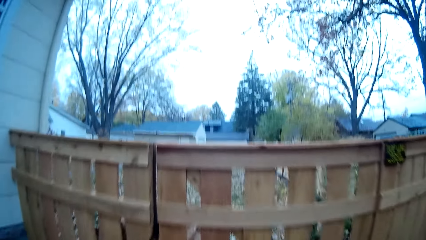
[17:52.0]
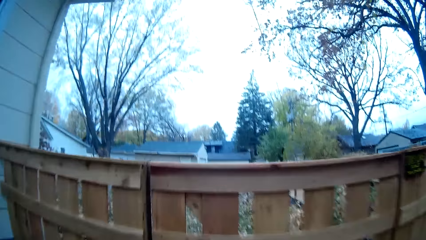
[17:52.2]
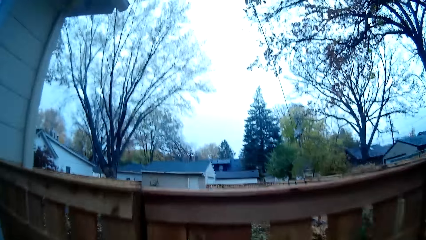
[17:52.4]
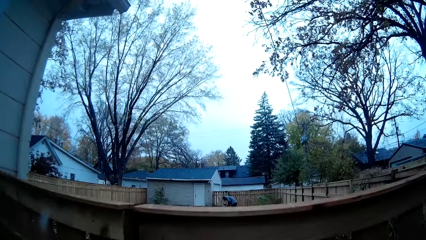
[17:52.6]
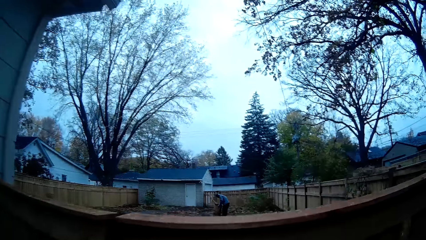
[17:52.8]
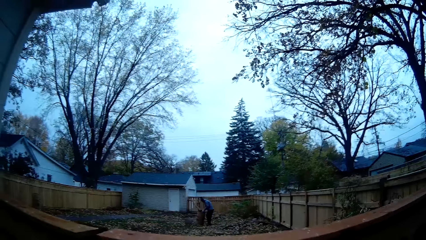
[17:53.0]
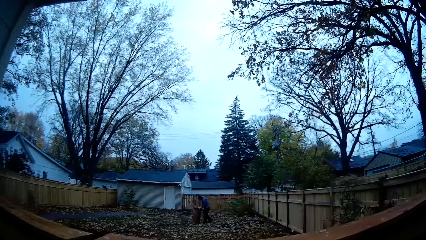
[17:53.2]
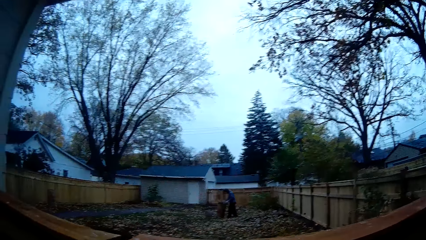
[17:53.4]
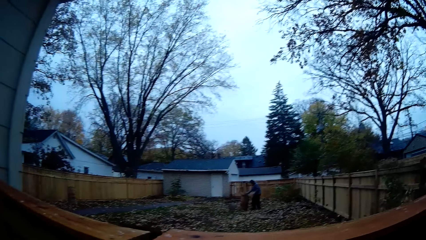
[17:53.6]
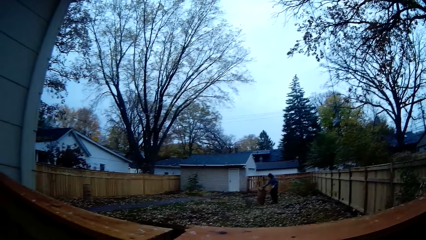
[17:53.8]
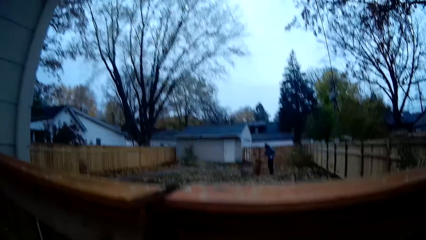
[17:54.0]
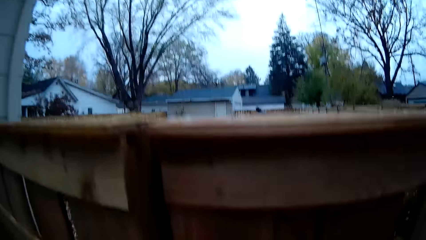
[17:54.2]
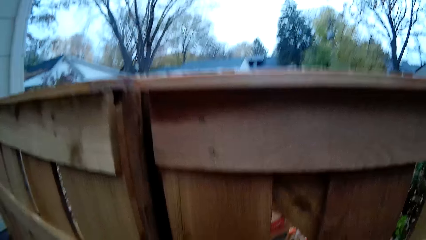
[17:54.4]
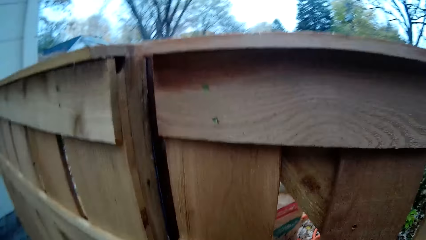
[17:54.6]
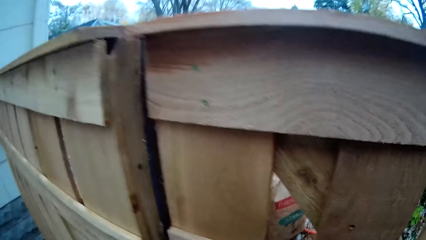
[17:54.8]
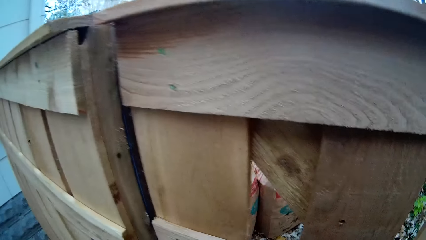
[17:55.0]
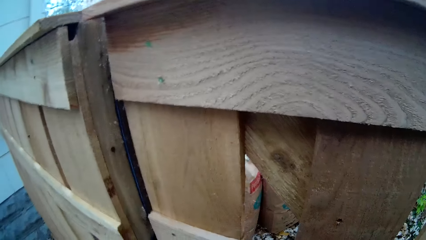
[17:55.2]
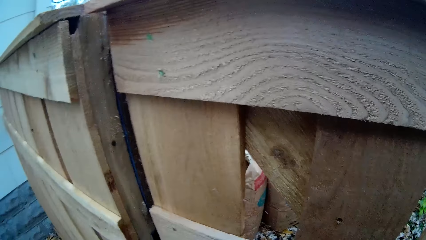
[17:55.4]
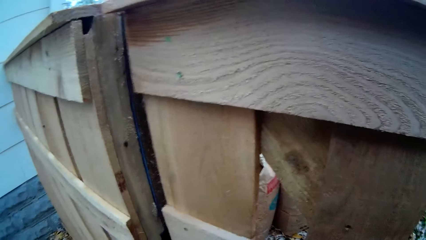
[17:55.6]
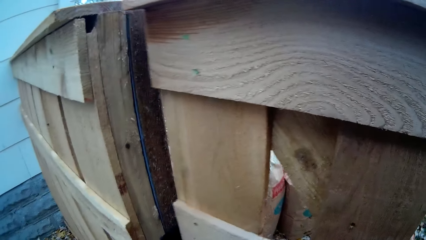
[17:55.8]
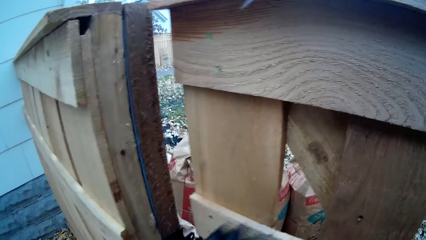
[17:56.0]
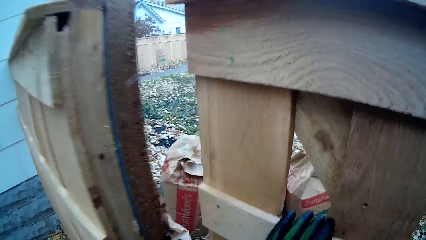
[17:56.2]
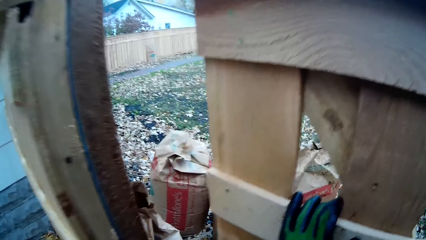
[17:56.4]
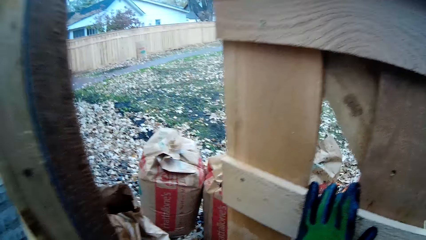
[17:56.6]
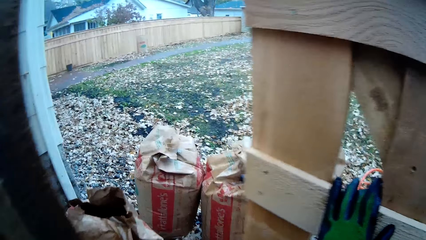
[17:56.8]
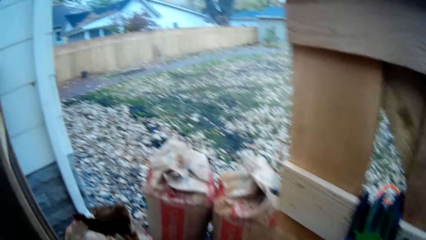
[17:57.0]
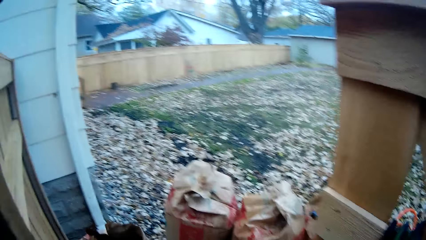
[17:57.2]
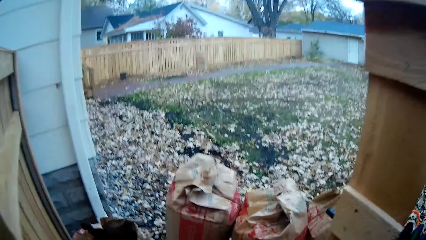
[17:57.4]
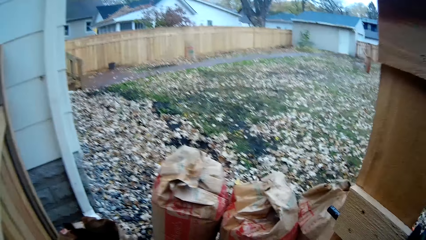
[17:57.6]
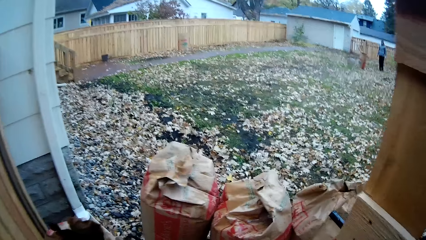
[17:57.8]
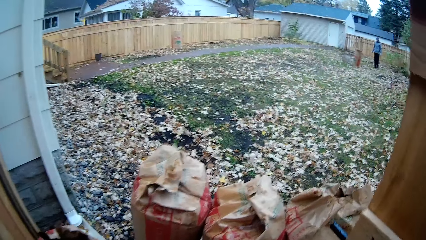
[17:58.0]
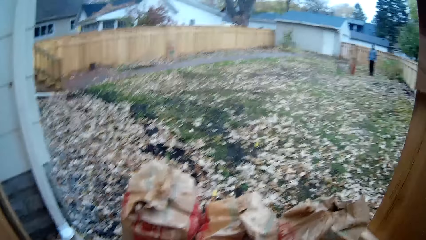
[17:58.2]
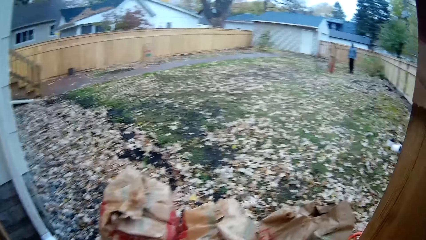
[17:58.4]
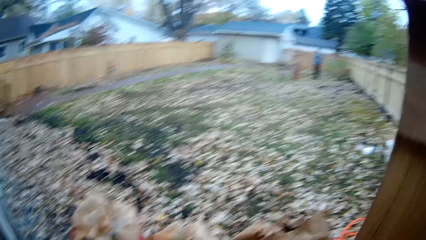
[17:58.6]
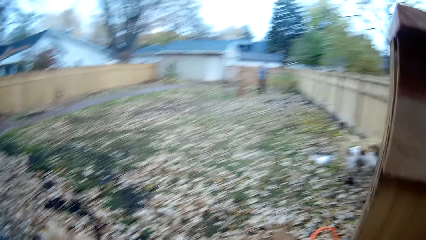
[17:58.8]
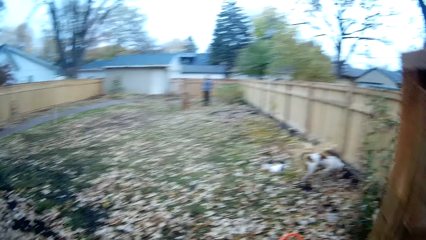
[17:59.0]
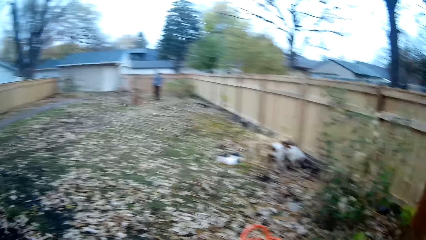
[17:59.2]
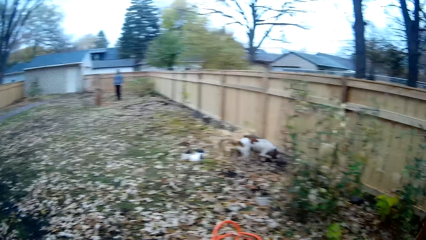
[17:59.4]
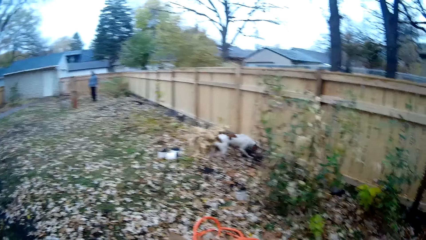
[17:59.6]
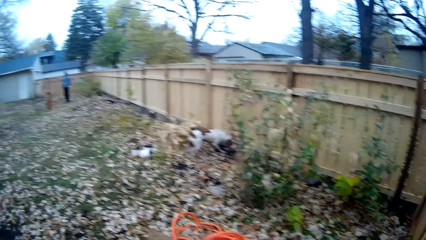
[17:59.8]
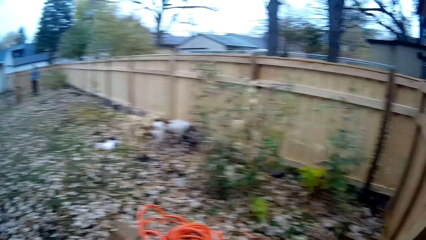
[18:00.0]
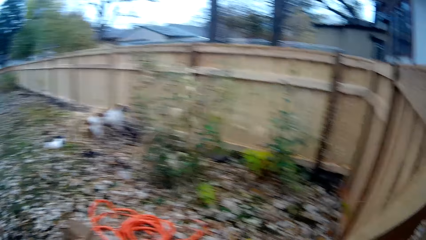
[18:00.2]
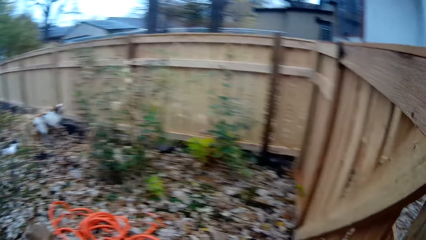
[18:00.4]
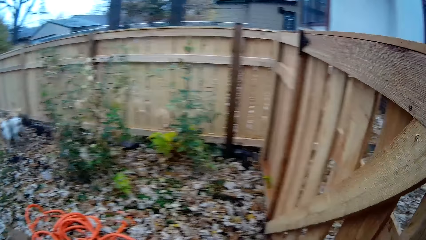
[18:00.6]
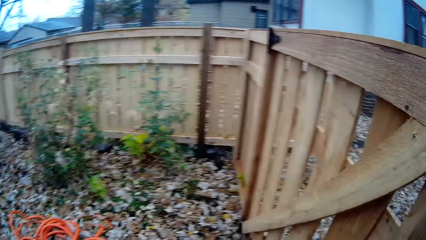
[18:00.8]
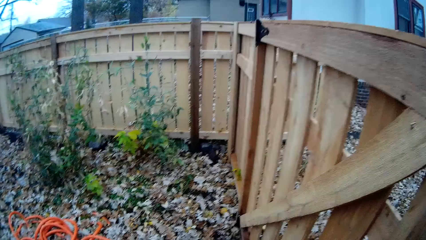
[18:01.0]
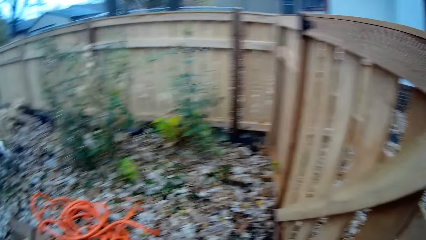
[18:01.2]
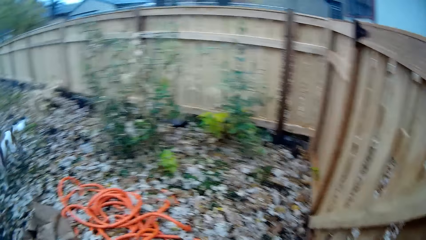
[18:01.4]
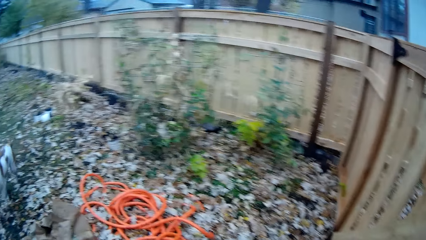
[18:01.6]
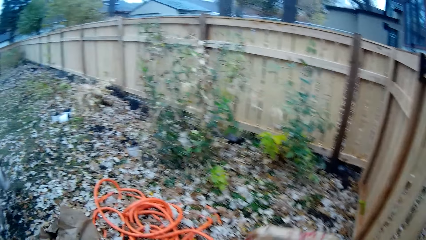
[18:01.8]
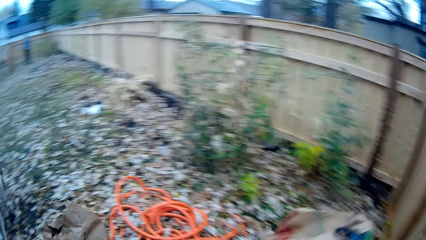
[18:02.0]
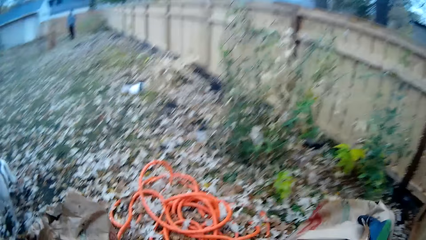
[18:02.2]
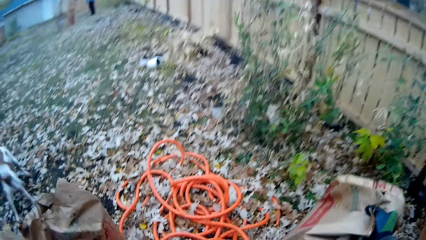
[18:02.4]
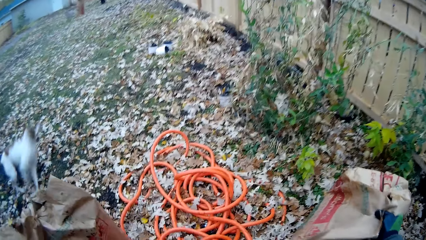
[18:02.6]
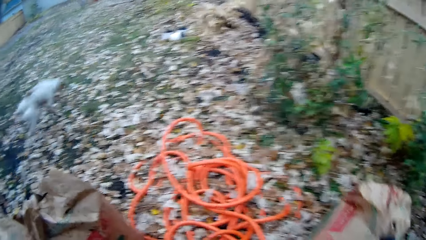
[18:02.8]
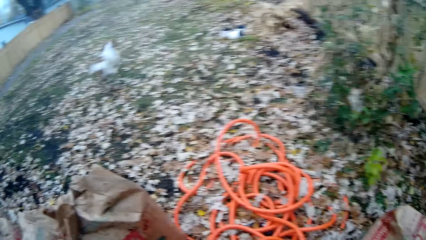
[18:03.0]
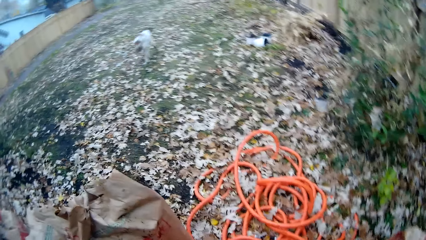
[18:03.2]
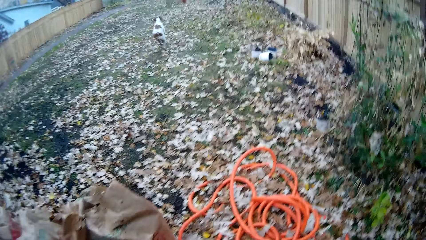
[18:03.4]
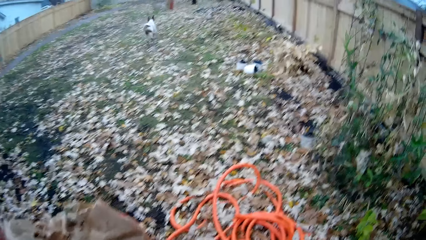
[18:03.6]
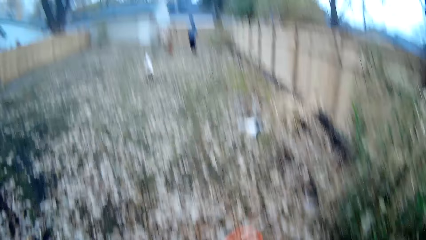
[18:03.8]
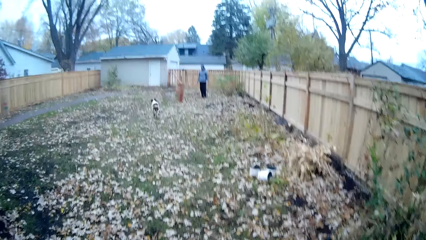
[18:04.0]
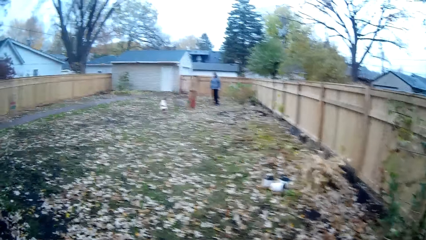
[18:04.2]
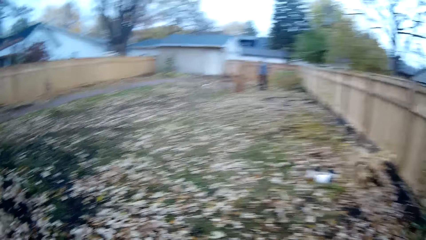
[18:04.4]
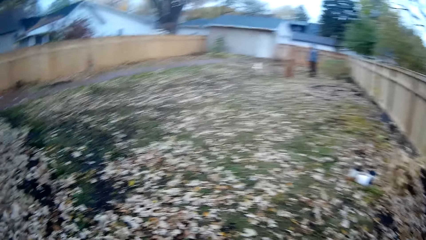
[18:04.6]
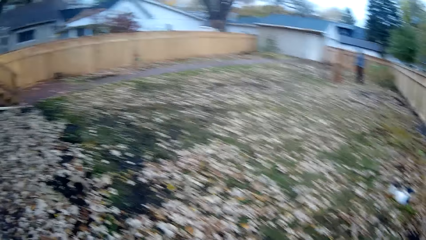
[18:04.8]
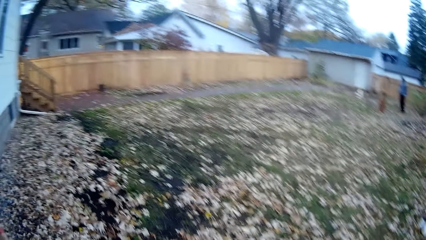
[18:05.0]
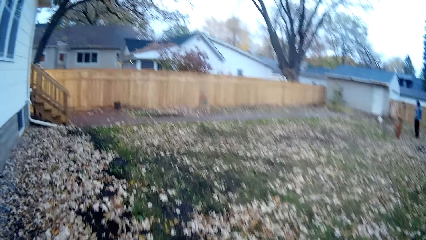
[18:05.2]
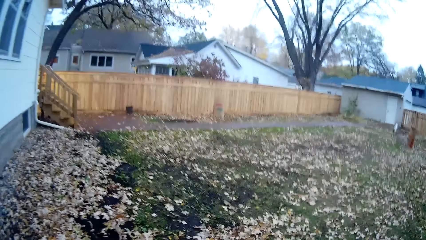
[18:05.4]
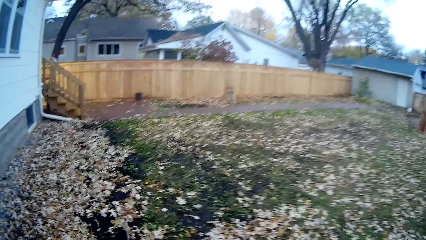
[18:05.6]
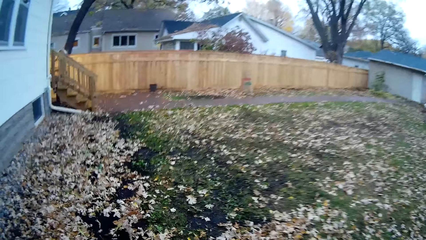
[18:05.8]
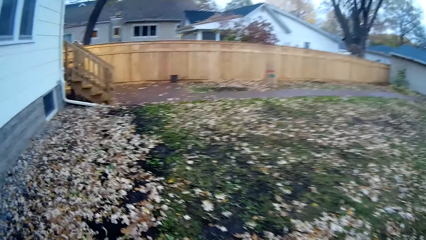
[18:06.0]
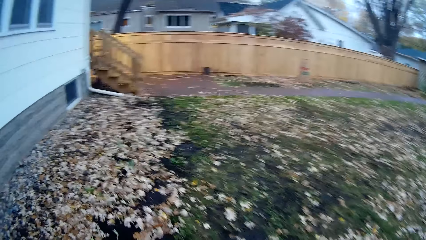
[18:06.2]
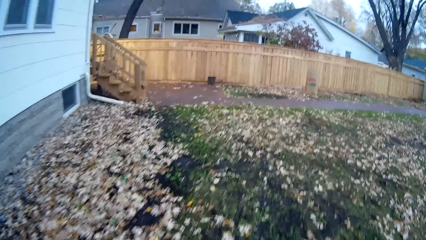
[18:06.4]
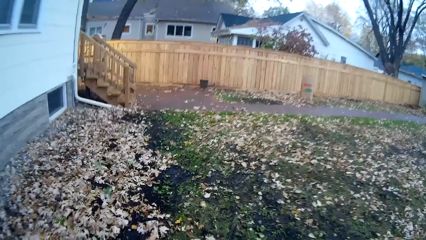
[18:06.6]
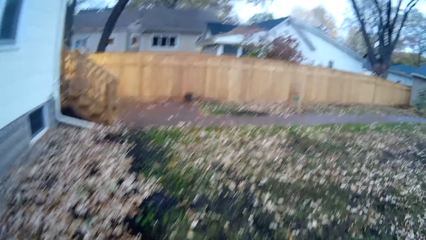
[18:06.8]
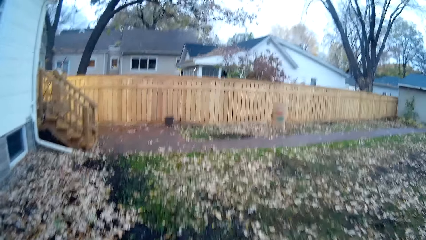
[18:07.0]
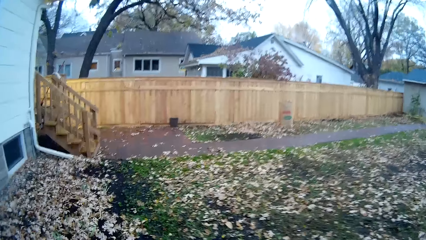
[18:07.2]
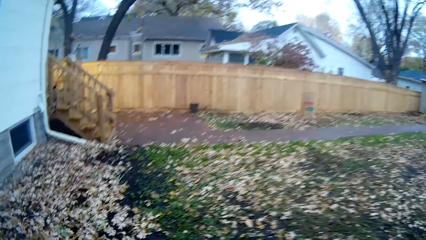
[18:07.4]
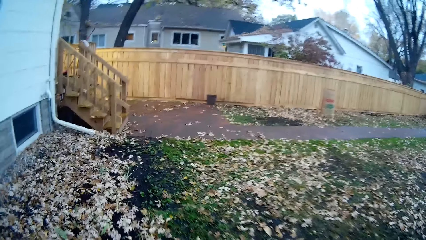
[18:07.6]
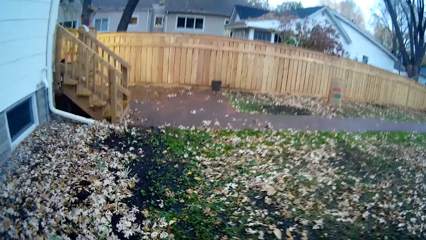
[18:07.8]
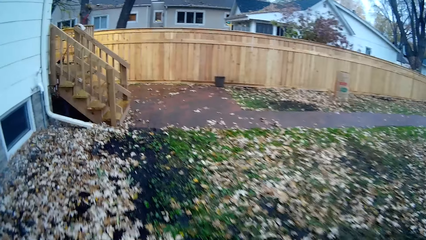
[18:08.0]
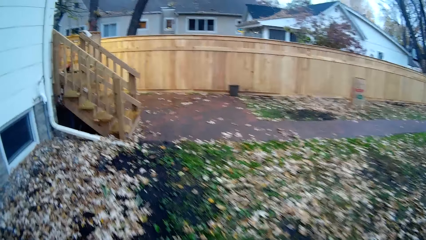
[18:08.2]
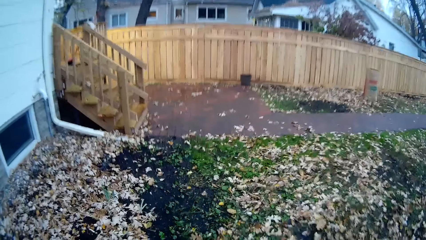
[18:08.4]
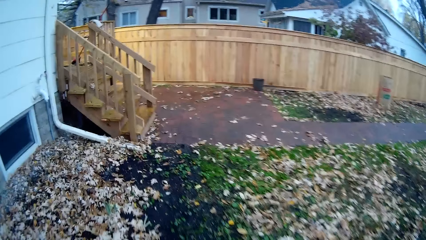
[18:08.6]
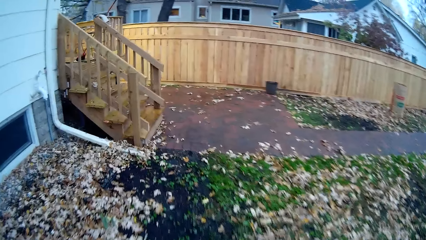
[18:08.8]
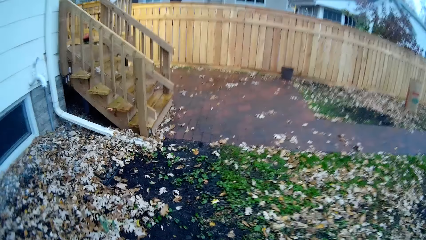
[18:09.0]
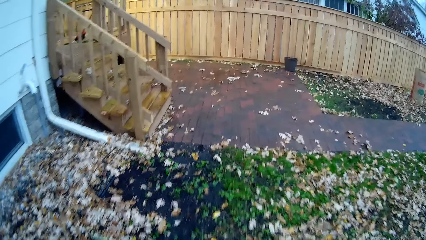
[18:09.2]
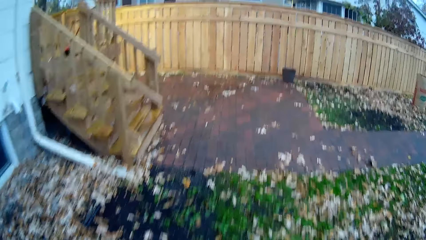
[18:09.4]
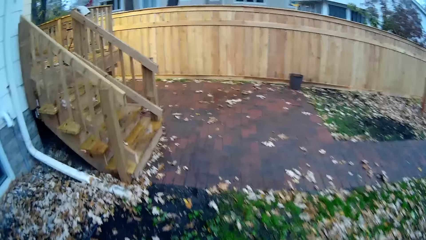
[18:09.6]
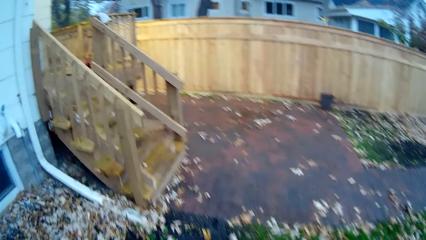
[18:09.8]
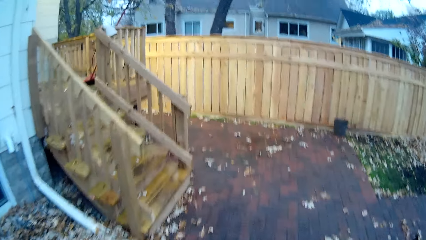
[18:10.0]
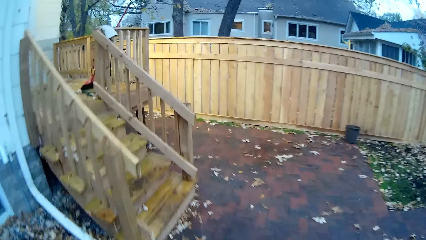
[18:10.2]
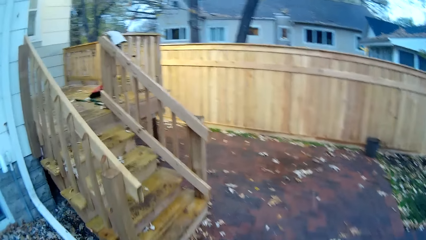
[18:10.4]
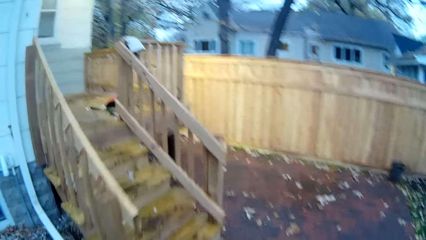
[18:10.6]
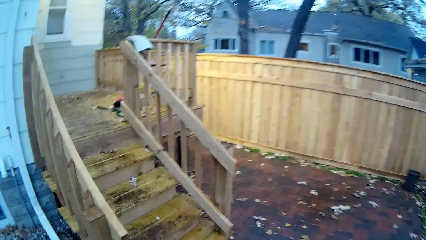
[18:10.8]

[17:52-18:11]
The camera wearer opens the wooden gate with his left hand. He closes the wooden gate with his right hand. He looks around the field. He puts the bag down. He looks around the field. He walks around the field.
